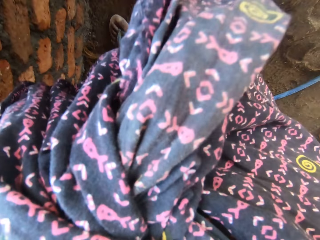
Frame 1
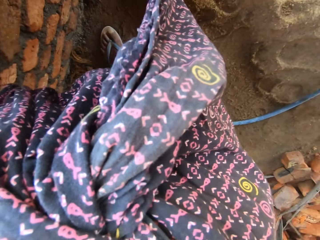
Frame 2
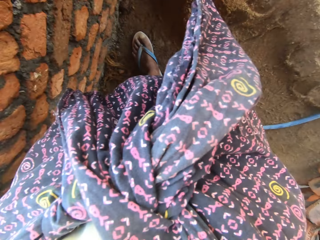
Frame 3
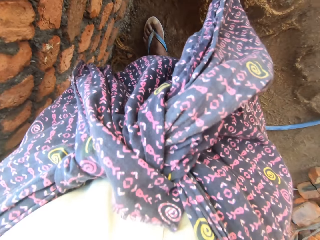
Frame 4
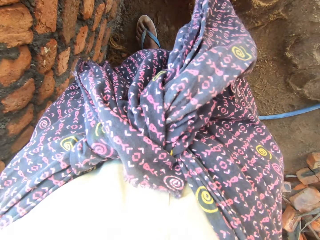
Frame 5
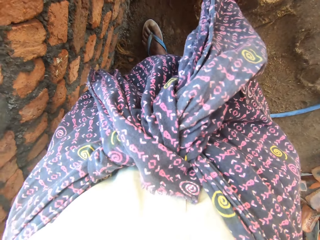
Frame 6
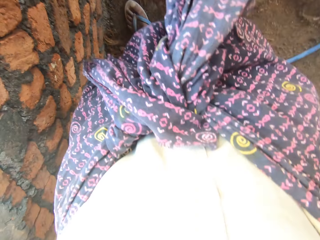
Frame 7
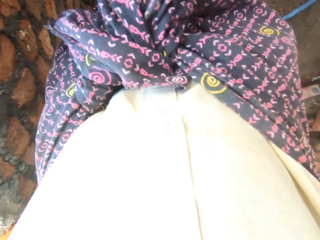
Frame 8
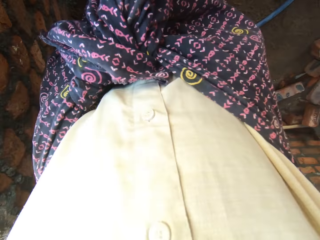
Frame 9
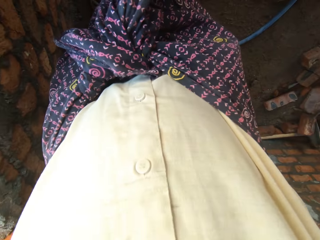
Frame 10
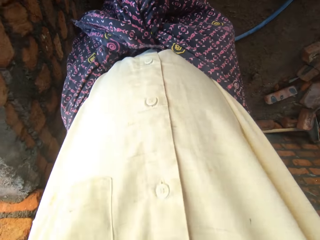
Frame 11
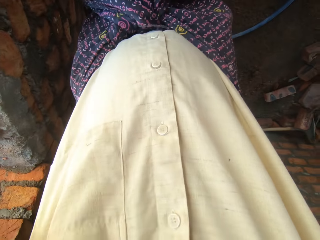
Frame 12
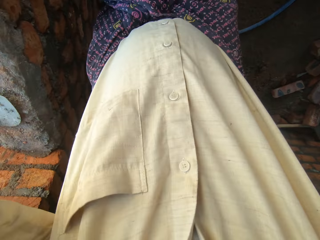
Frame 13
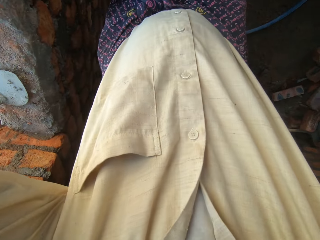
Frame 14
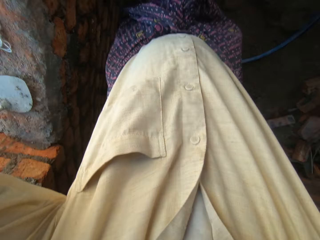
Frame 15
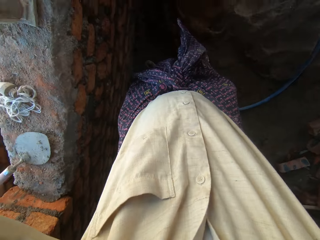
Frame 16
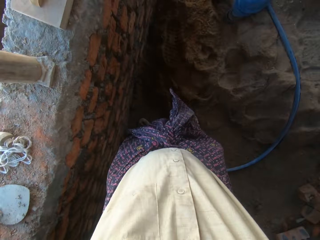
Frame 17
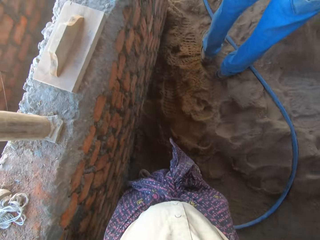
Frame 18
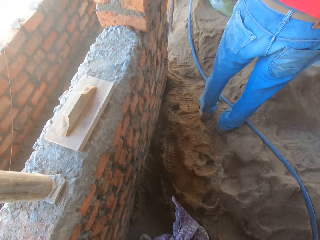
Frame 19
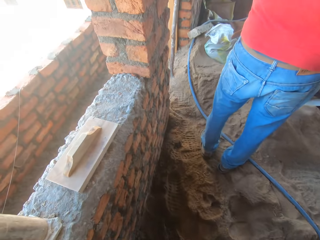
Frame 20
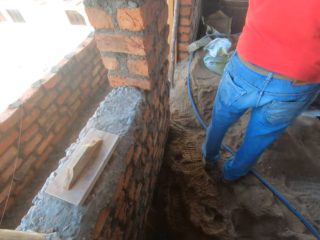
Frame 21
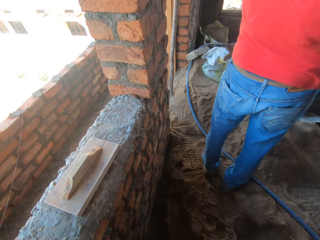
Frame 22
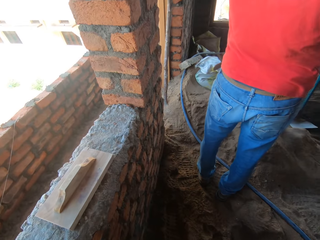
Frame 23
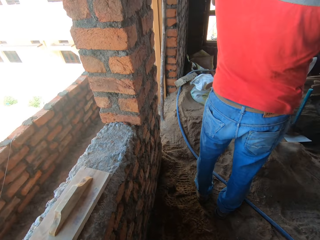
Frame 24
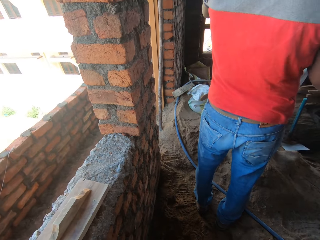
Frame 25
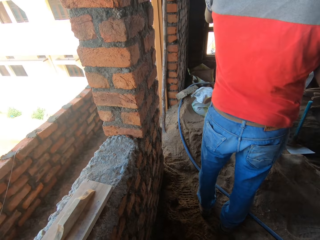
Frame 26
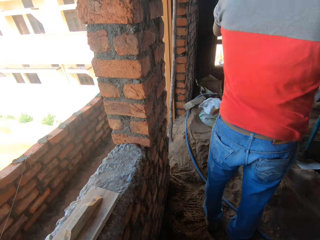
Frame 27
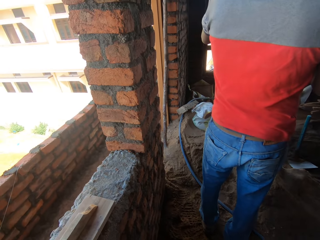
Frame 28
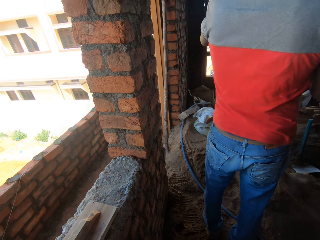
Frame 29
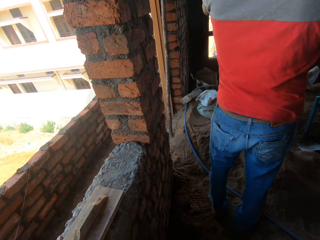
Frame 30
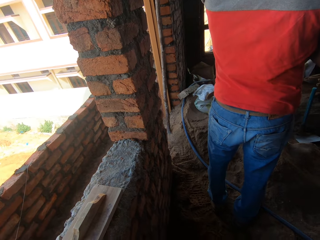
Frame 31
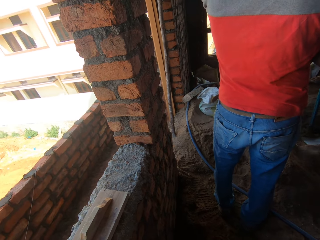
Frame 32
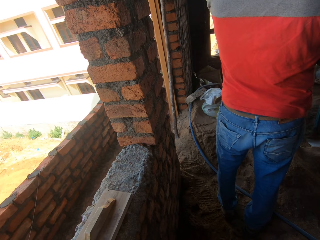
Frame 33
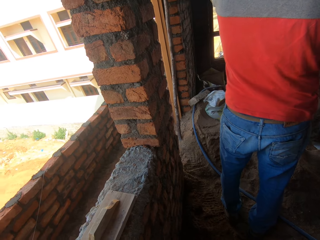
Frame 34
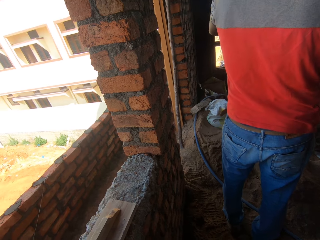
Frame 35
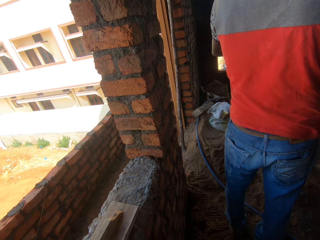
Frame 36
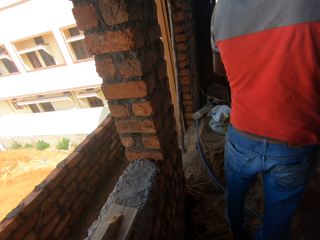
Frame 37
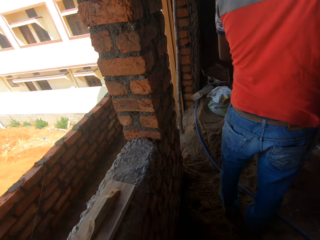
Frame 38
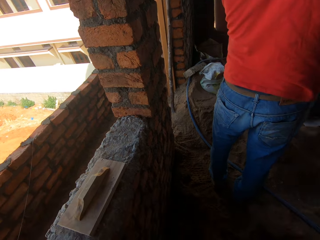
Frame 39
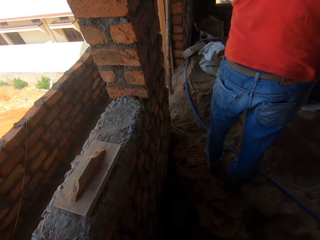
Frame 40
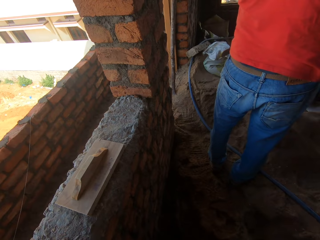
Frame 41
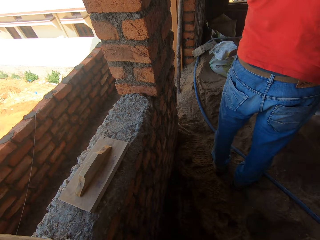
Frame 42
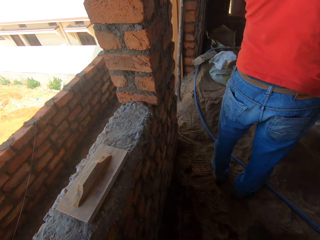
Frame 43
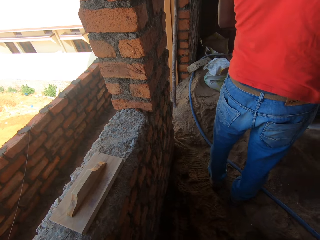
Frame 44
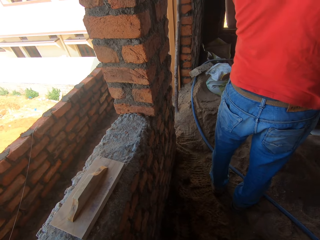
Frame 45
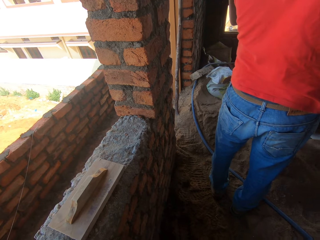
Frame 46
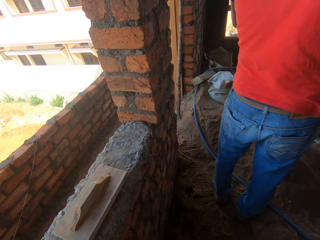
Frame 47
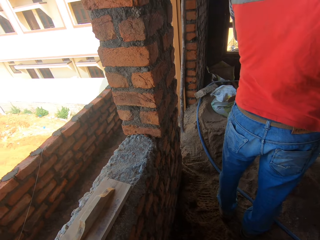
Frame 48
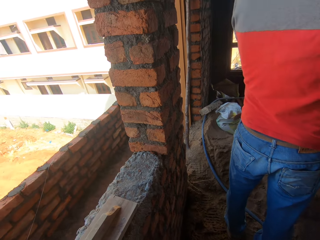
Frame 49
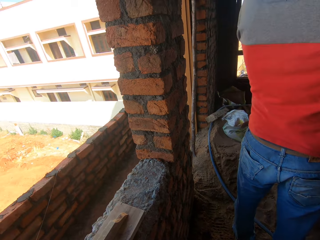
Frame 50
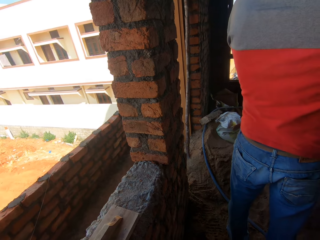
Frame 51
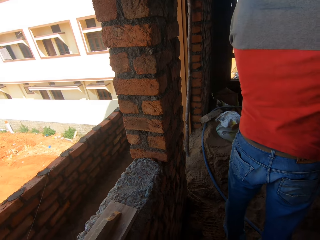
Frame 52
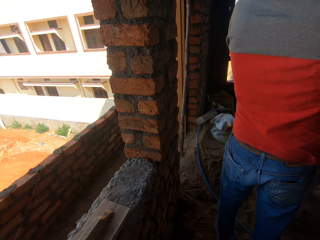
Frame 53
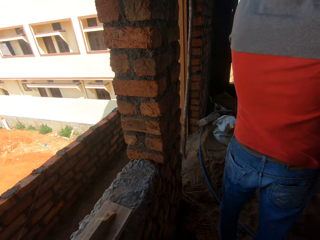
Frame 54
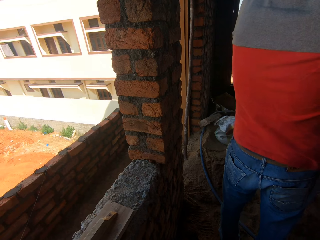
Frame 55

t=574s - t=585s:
The camera wearer adjusts the camera. They look at a man.

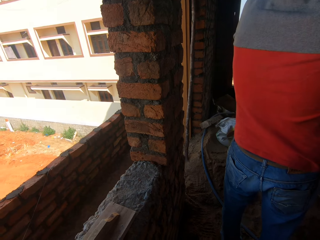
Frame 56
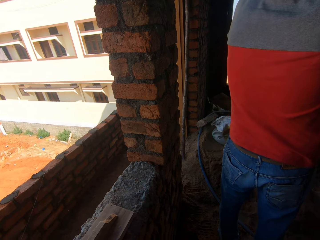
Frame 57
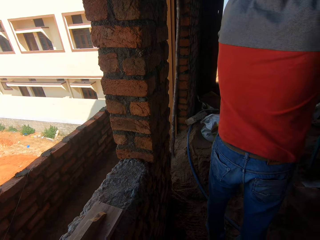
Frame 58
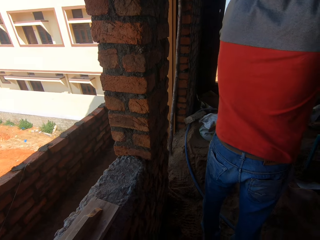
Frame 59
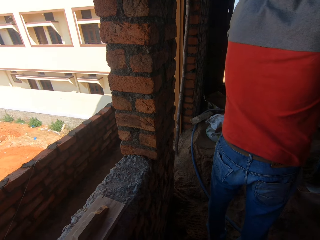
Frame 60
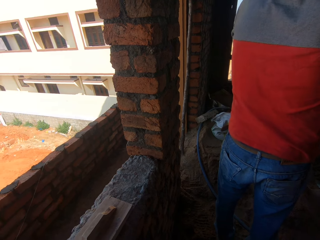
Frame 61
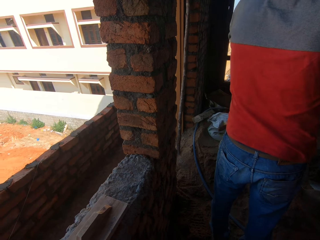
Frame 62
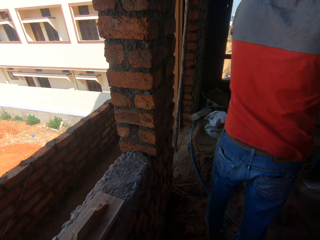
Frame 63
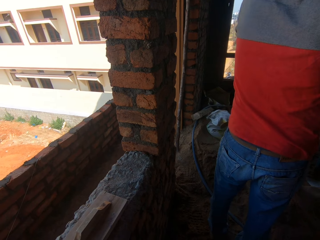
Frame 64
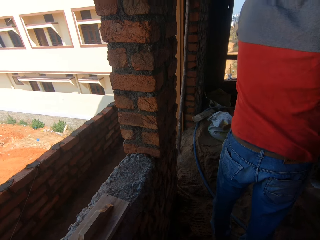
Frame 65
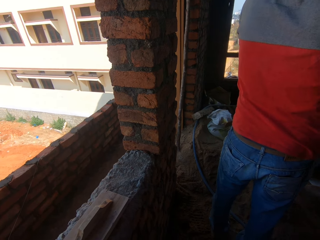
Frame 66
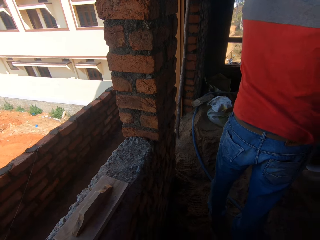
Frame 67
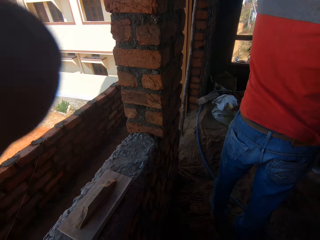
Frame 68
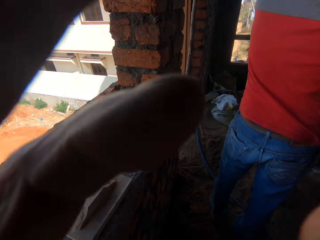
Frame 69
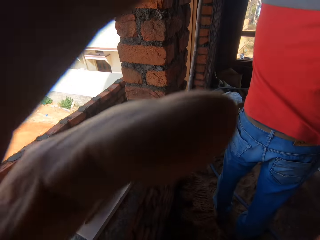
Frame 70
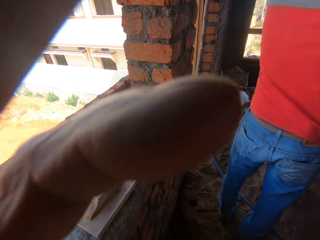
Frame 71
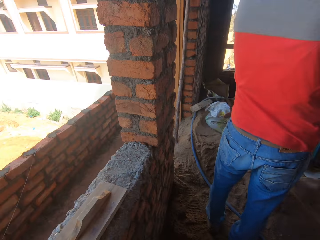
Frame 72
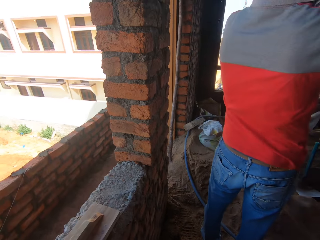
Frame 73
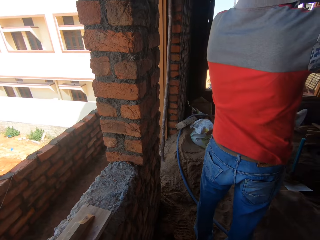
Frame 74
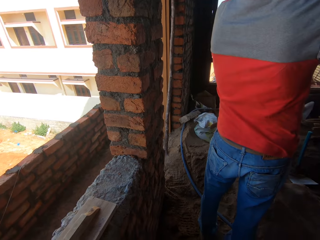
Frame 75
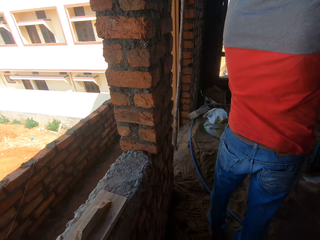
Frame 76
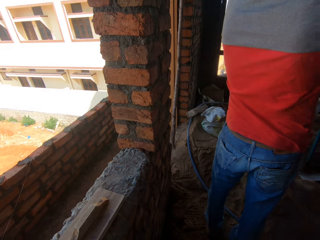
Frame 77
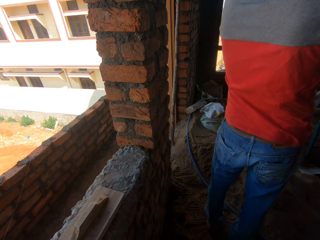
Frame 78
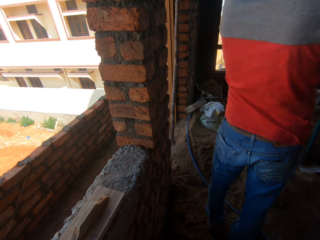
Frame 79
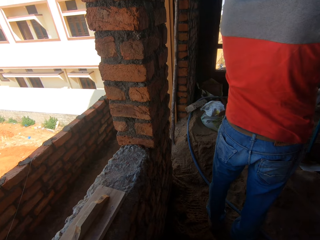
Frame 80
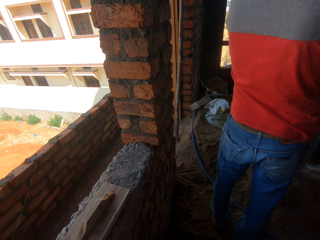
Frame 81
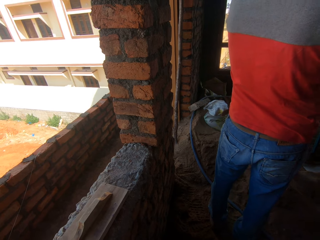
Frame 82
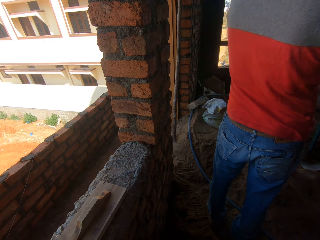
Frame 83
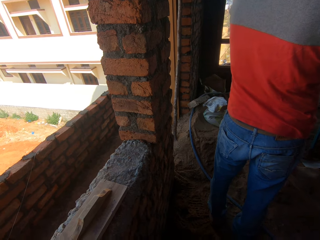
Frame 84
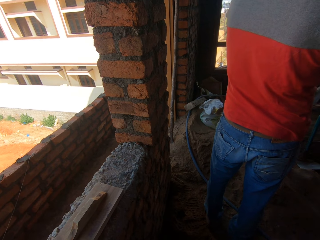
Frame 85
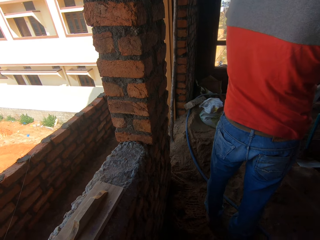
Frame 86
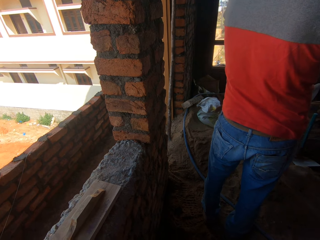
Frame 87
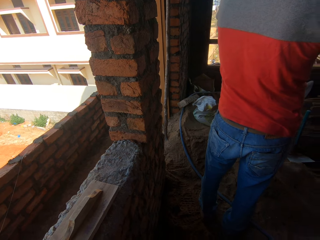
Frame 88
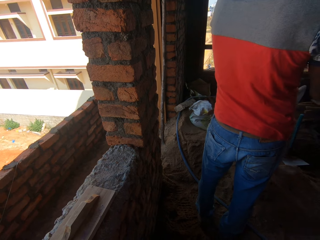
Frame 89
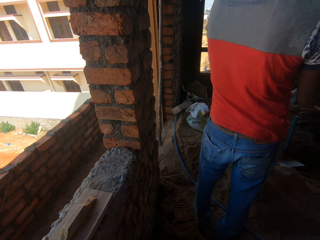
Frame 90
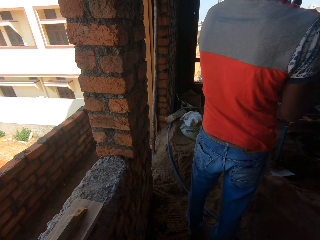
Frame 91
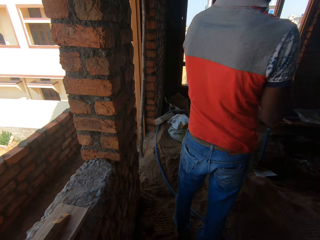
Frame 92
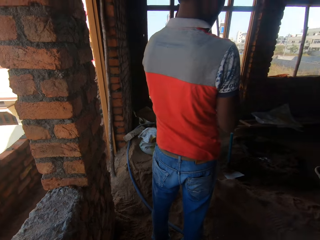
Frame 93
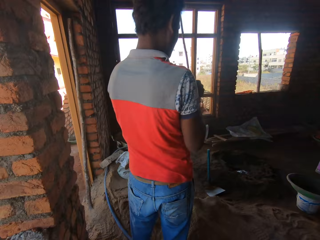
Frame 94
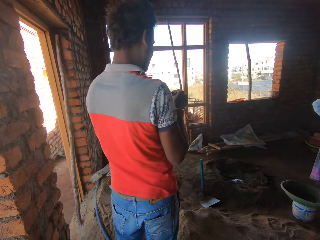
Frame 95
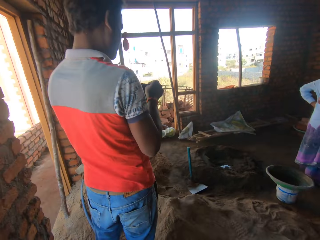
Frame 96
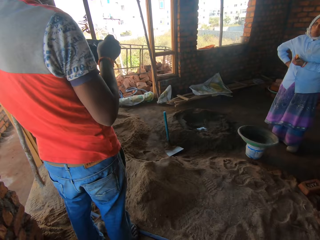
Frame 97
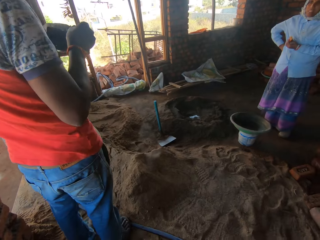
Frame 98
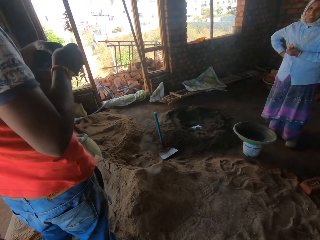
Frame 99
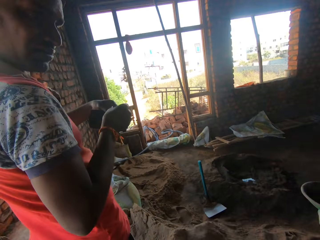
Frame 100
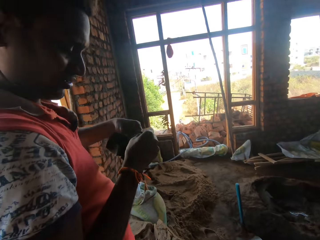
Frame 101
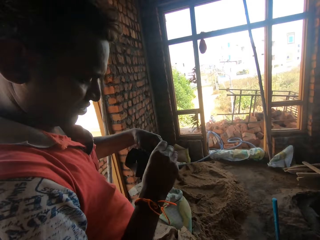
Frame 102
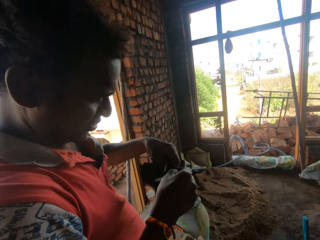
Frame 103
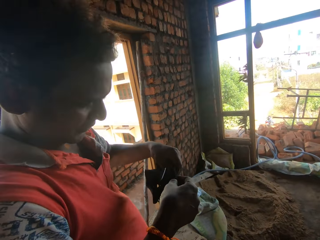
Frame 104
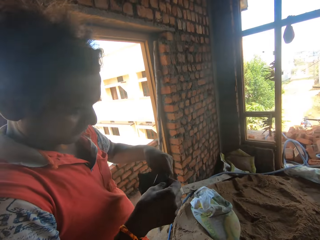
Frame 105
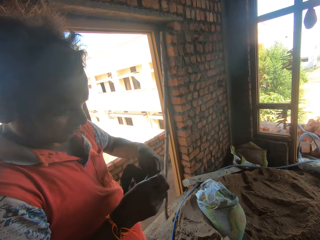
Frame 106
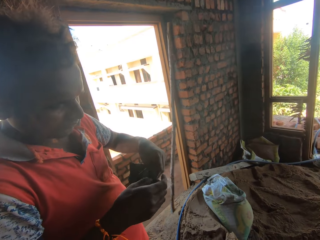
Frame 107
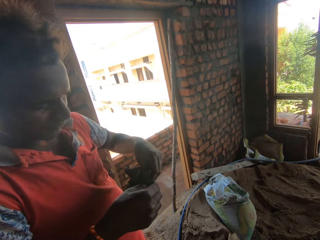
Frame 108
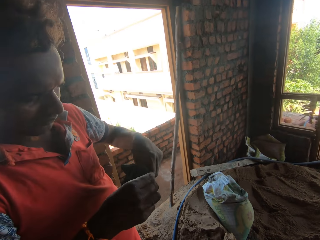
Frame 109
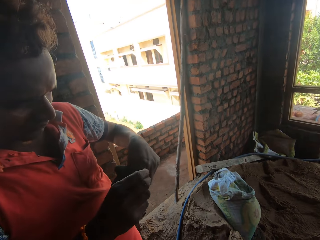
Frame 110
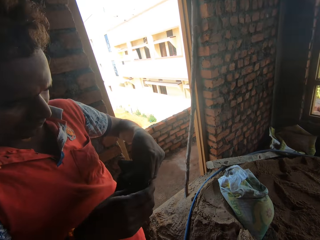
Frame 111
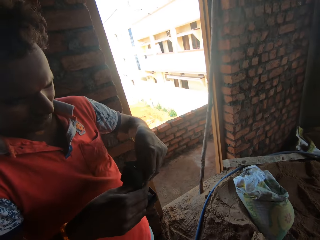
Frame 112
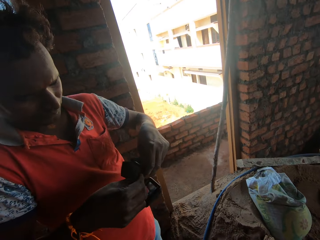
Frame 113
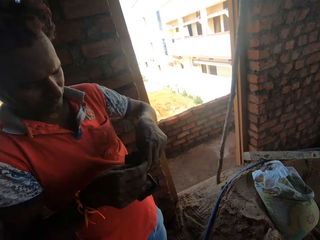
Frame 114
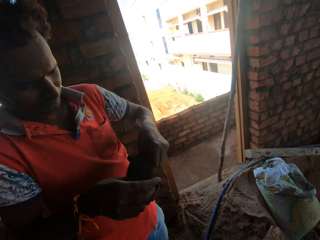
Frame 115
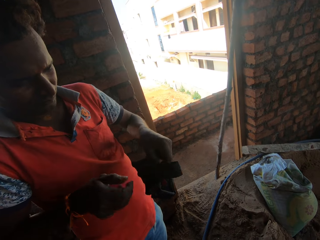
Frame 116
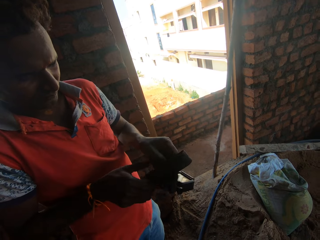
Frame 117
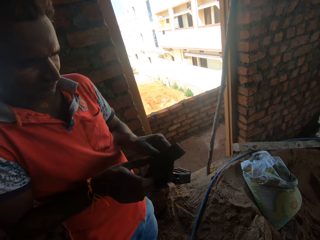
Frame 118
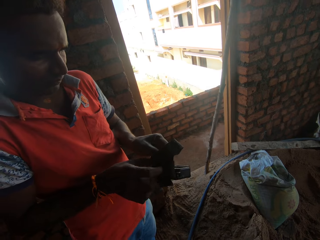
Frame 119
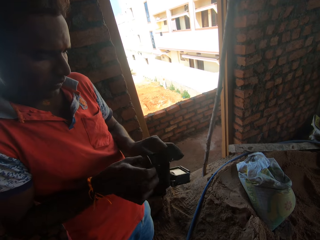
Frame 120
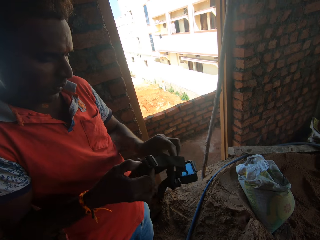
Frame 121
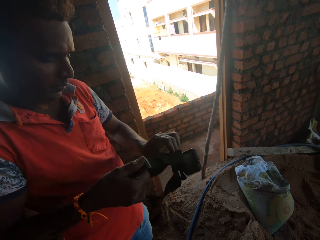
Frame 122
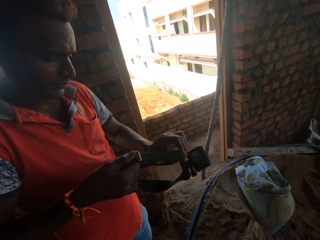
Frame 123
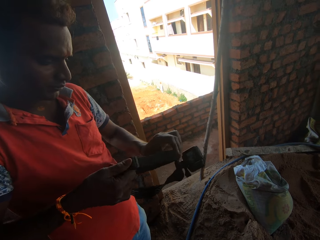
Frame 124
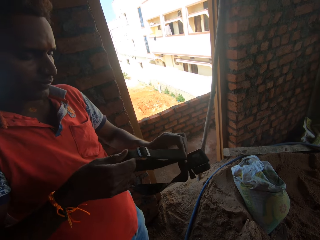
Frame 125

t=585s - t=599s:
The camera wearer moves fingers on the camera. They walk to a man. The man holds a camera and adjusts the camera.
